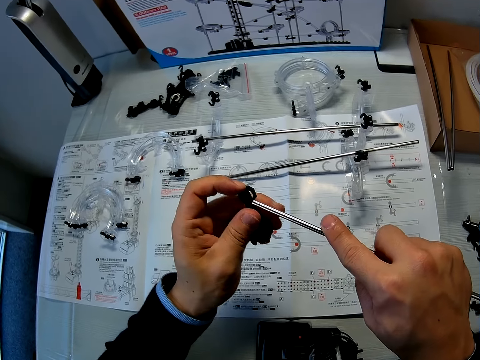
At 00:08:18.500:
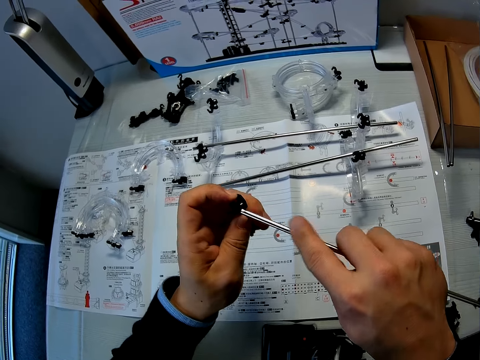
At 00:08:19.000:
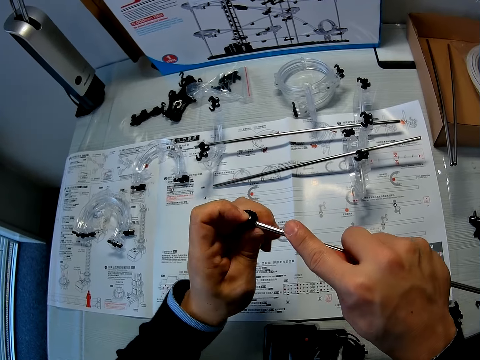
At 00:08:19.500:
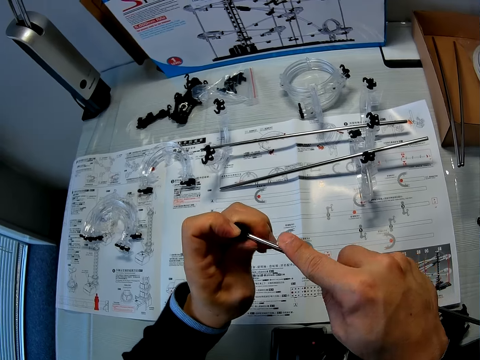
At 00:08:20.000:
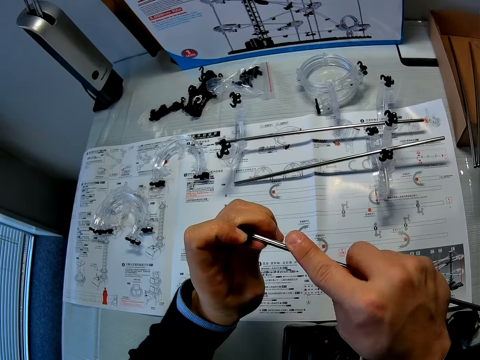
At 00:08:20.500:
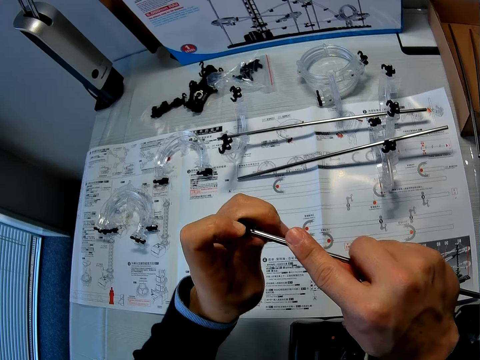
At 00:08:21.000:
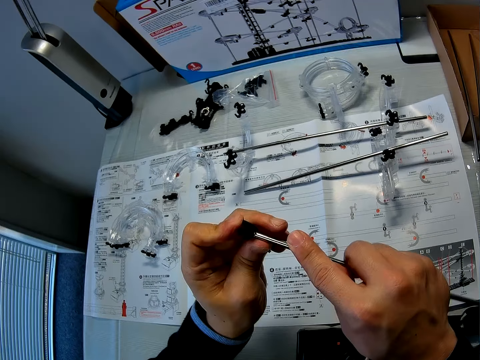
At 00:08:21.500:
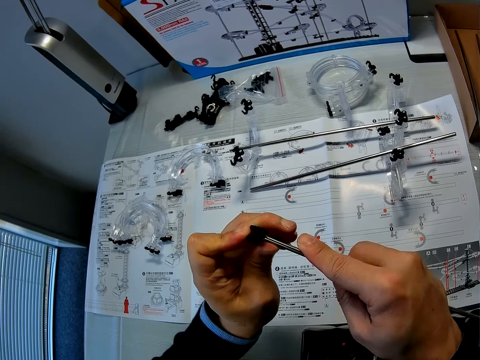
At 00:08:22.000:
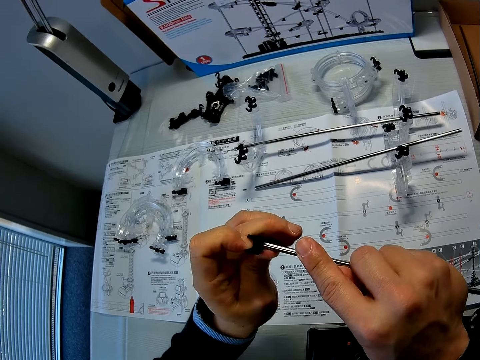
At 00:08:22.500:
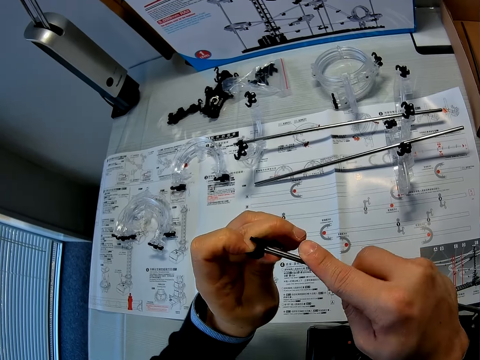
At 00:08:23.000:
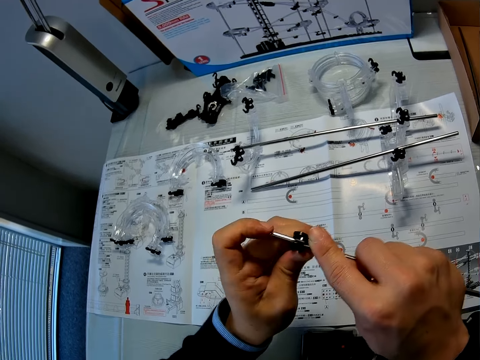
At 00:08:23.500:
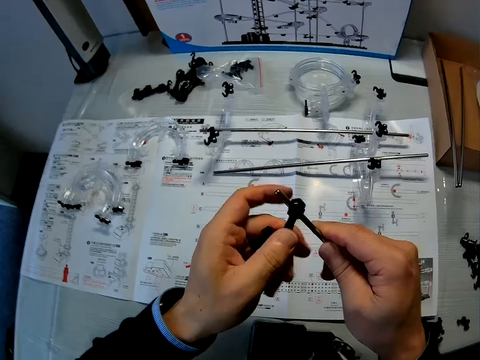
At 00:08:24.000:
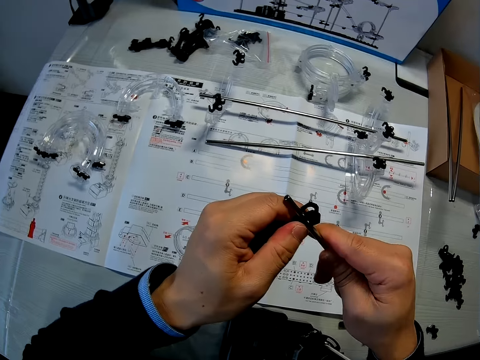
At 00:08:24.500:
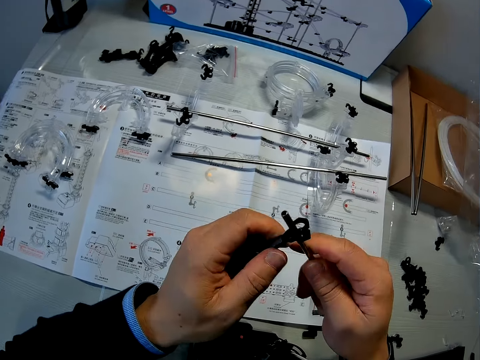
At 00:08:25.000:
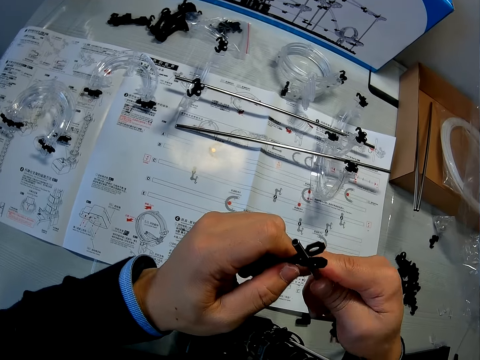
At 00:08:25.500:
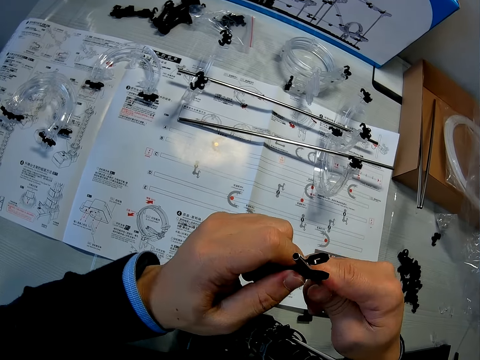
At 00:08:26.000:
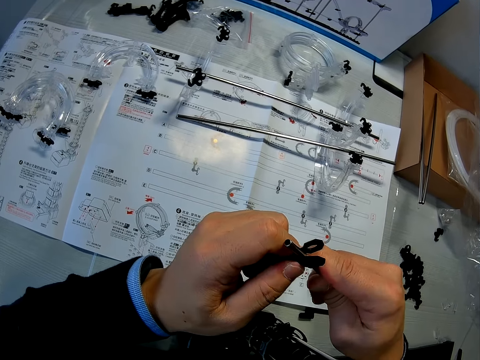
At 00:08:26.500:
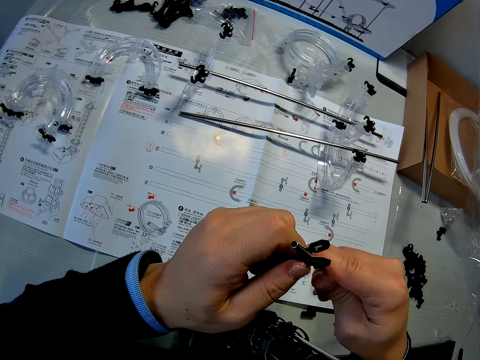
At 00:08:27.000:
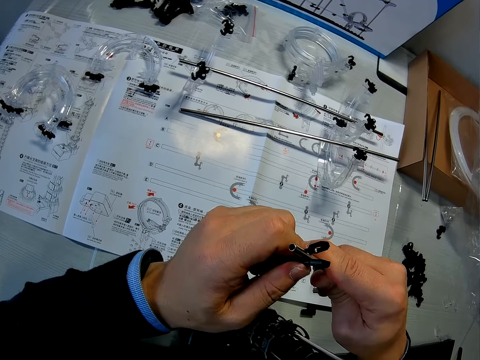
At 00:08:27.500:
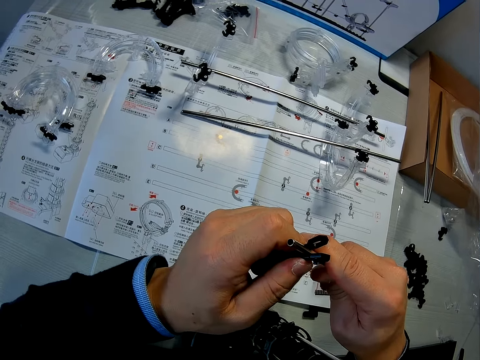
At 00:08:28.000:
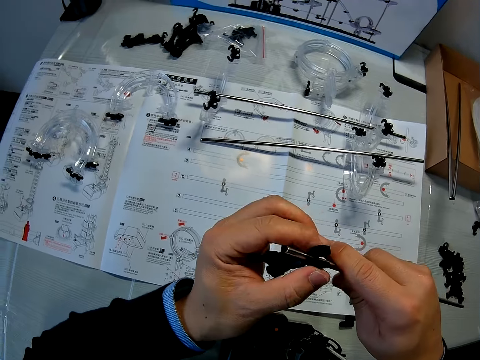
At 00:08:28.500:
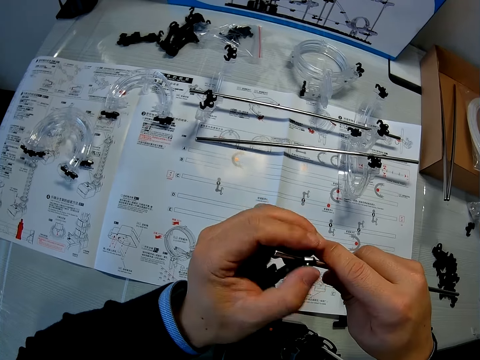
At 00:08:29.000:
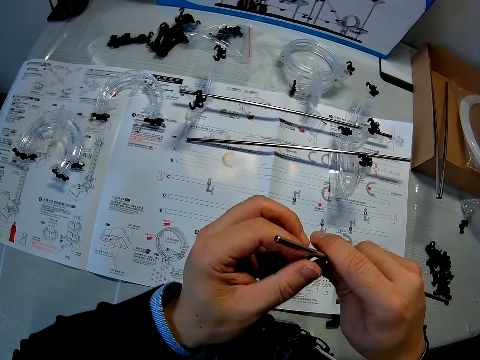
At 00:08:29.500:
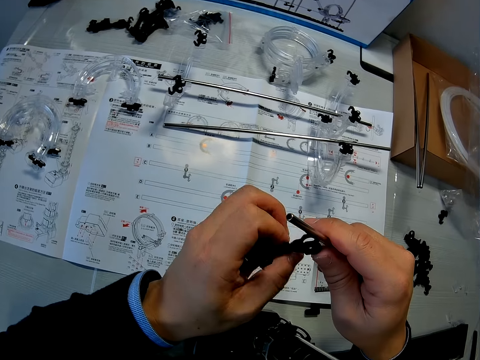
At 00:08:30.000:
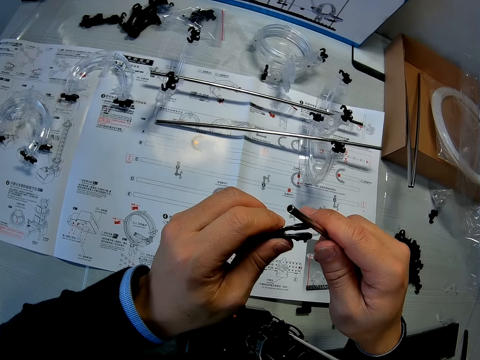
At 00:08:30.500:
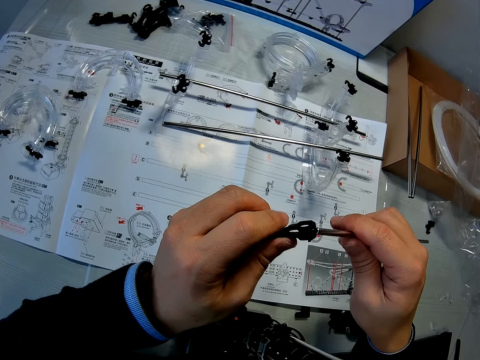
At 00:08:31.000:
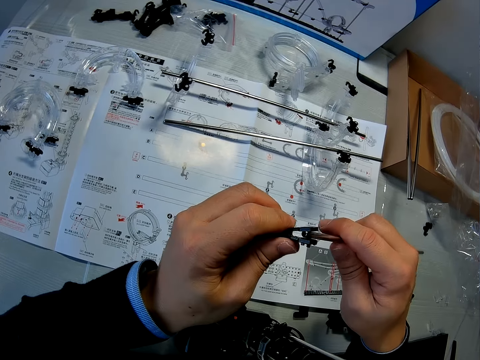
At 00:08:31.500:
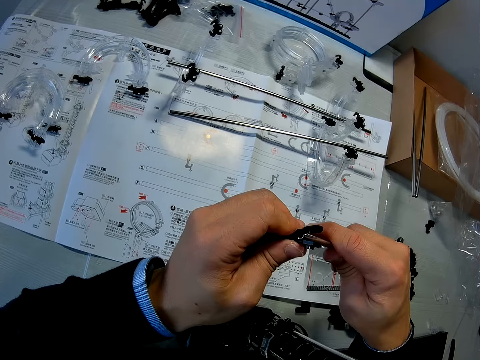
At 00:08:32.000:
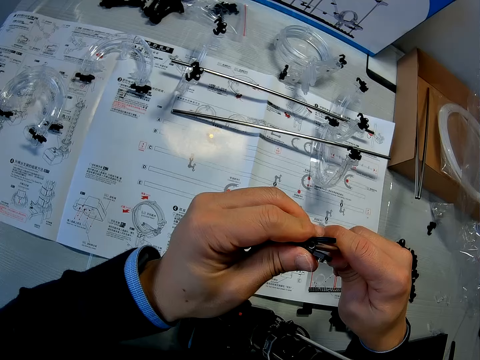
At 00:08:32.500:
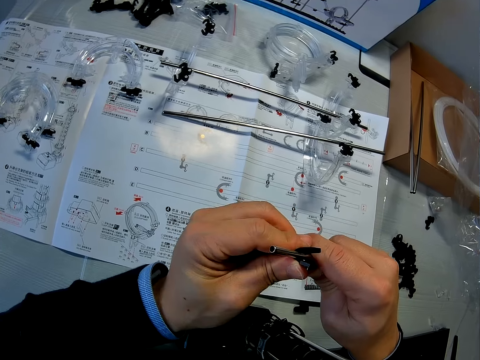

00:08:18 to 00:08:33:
The camera wearer removes the shaft from the coupled Marble roller coaster pieces in his hand. He fixes the shaft into the coupled Marble roller coaster pieces in his hand.

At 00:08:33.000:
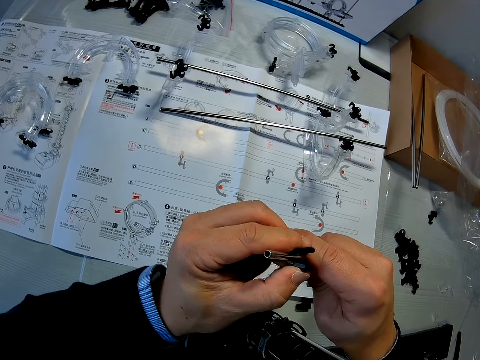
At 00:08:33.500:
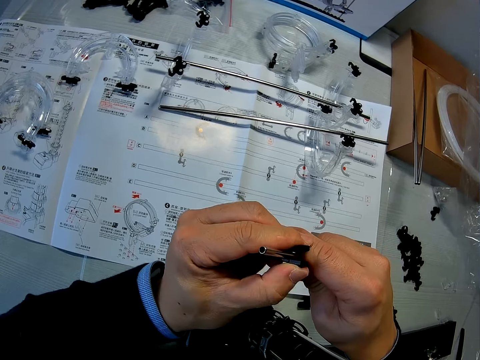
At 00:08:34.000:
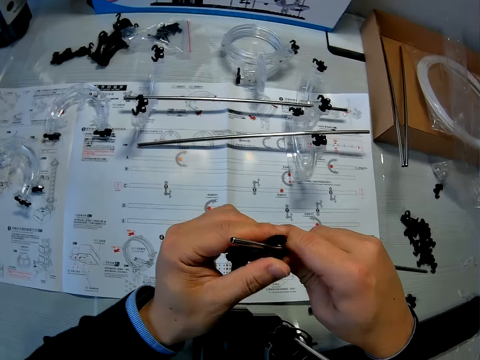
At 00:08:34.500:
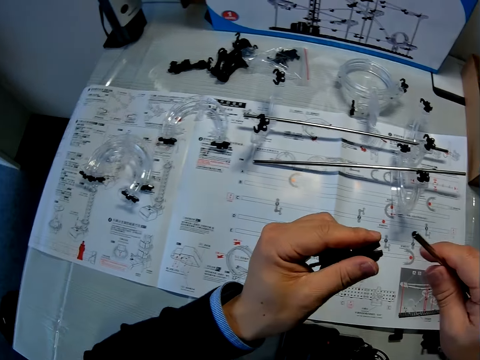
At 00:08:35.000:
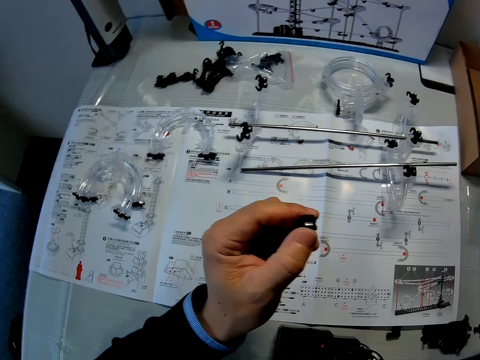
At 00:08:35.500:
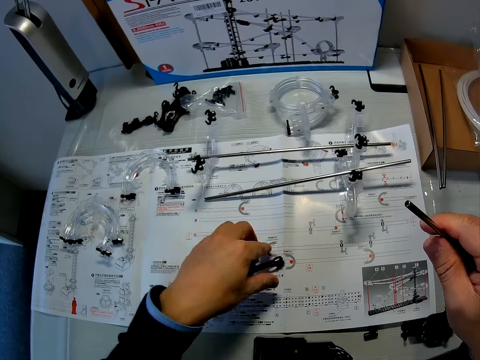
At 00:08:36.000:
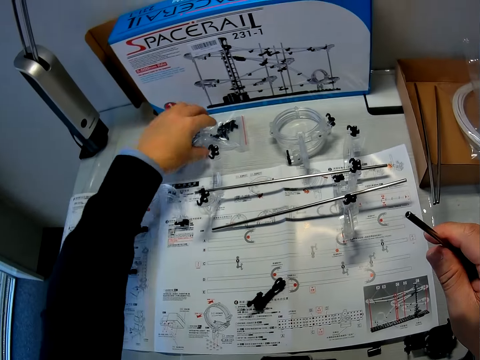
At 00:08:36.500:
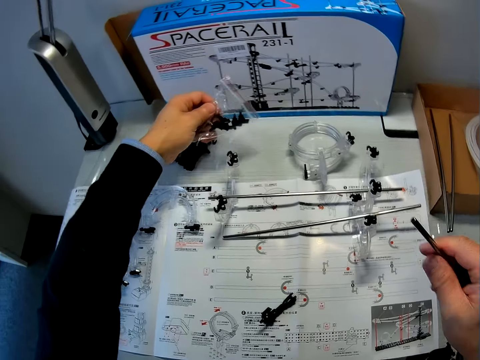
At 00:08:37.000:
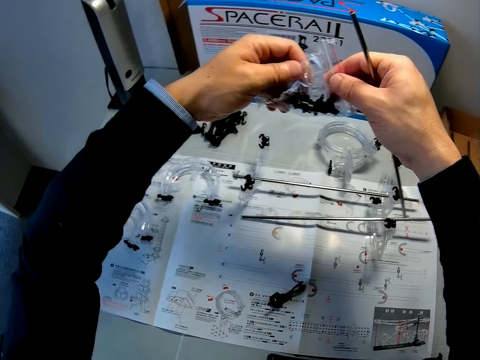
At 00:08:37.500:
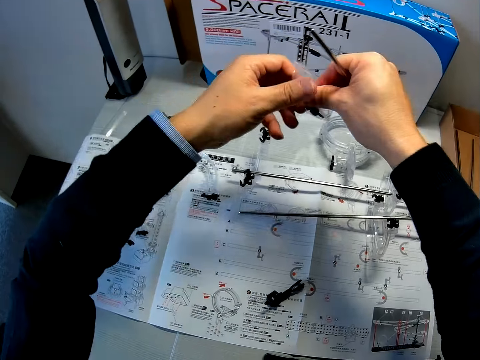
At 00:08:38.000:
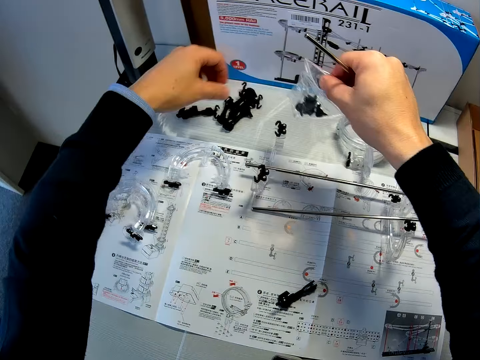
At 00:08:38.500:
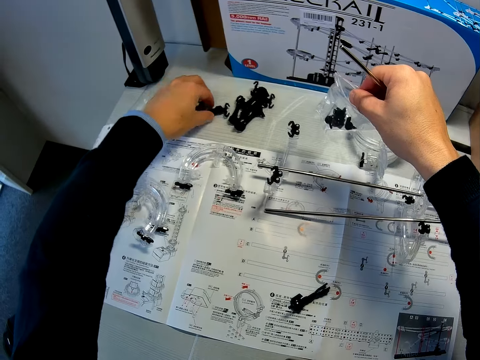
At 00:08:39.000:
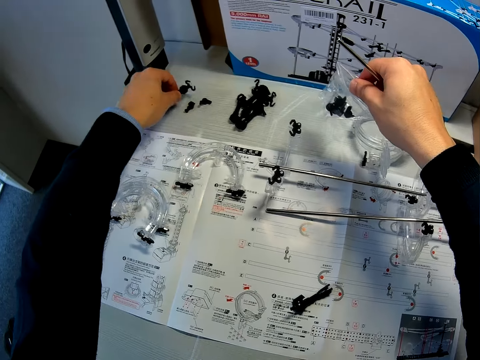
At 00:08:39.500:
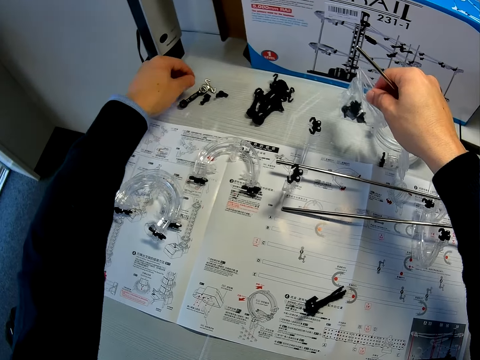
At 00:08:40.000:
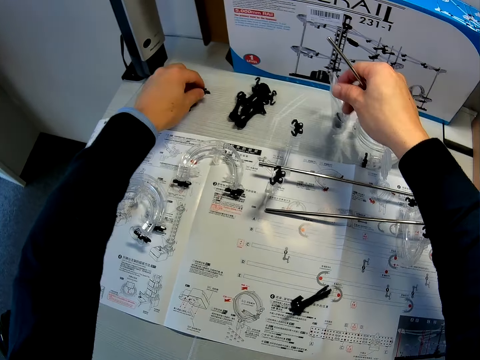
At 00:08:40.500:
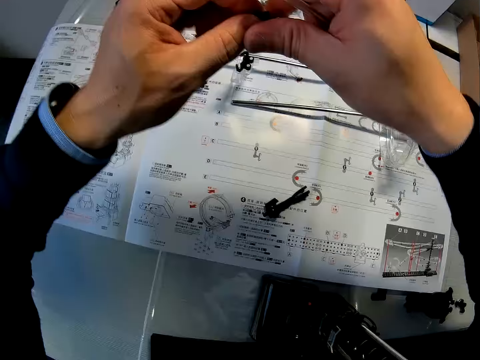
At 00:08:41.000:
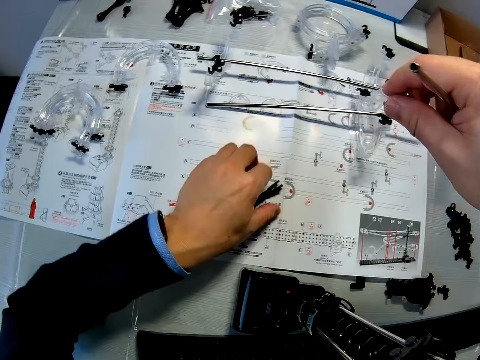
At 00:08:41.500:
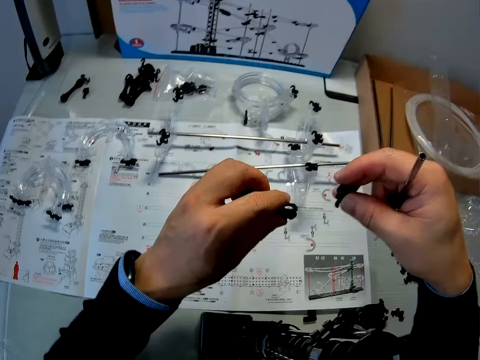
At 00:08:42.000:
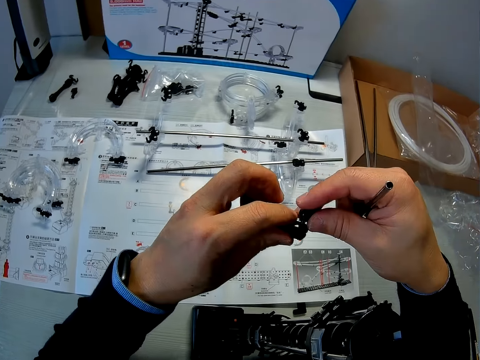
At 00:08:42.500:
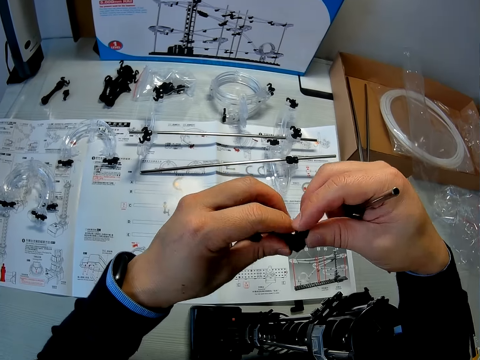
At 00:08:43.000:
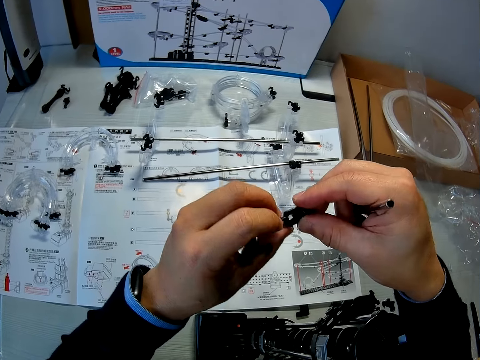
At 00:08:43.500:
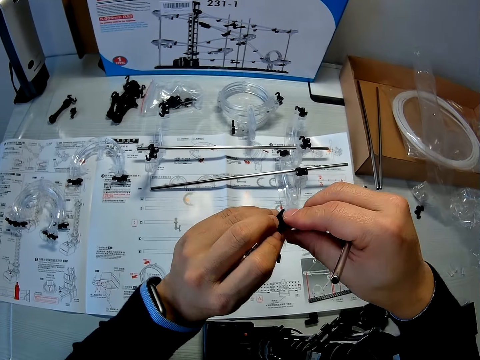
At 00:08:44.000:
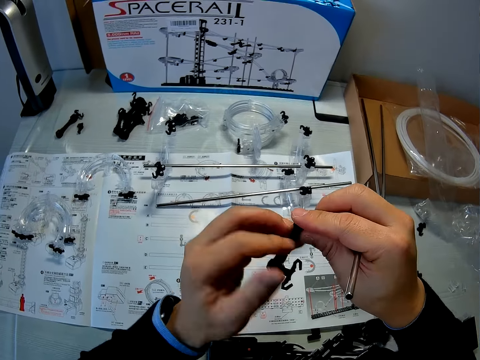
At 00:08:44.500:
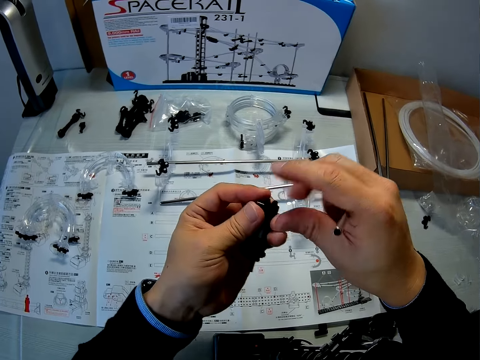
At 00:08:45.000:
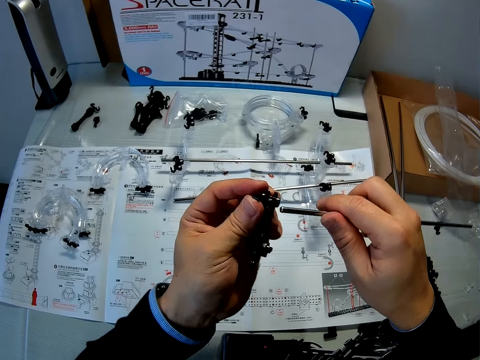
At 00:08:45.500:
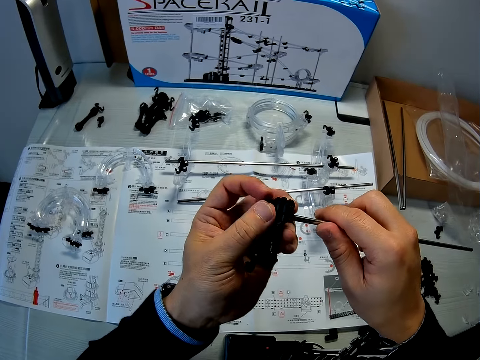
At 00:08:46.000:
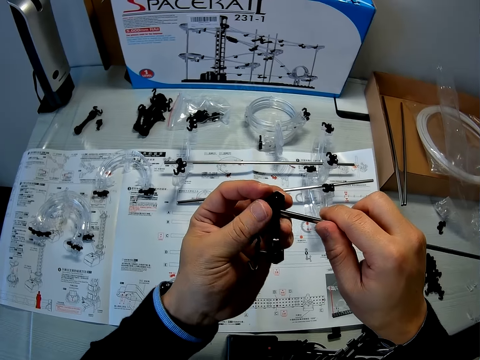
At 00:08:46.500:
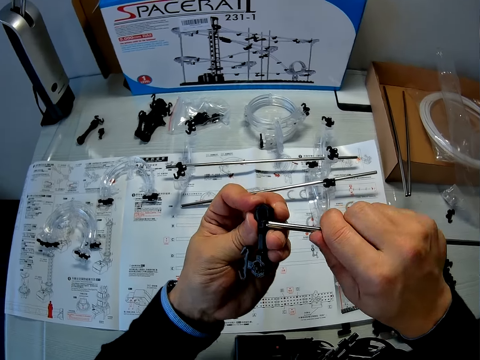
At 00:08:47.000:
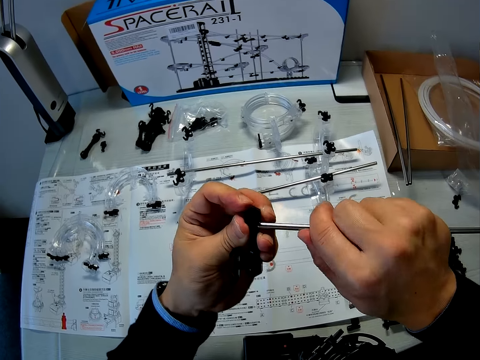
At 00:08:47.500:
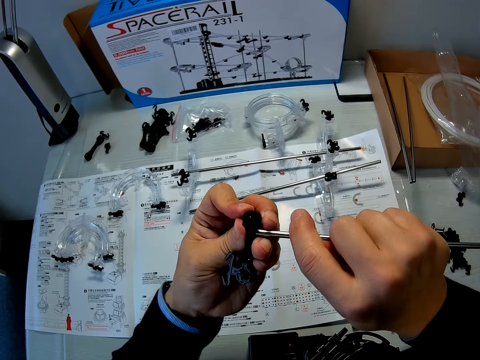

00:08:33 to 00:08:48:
The camera wearer puts the space rail piece on the manual. He removes the shaft from the coupled Marble roller coaster pieces in his hand and drops the coupled Marble roller coaster pieces on the table. He picks up a pack of Marble roller coaster pieces or polythene bag from the table. He passes the polythene bag to the right hand. He moves the coupled Marble roller coaster pieces on the table. He picks up a piece of Marble roller coaster from the table. He drops the pack of Marble roller coaster pieces on the table. He transfers the piece of Marble roller coaster from his left hand to his right hand. He picks up the coupled Marble roller coaster pieces from the table. He fixes the coupled Marble roller coaster pieces and the piece of space rail together. He fixes the shaft to the coupled Marble roller coaster pieces.
